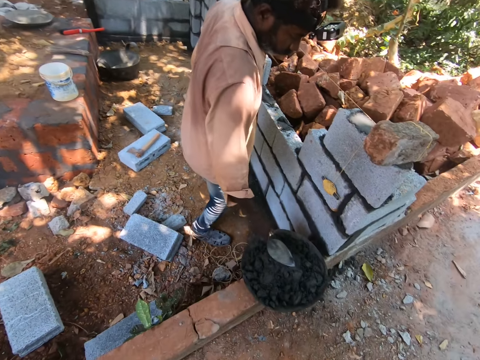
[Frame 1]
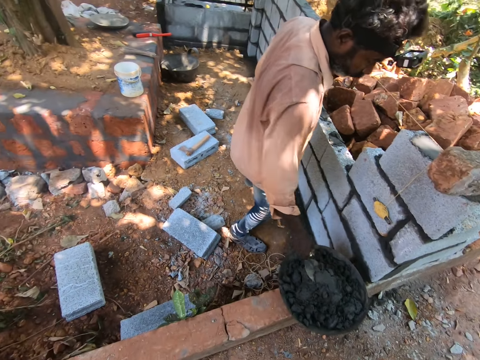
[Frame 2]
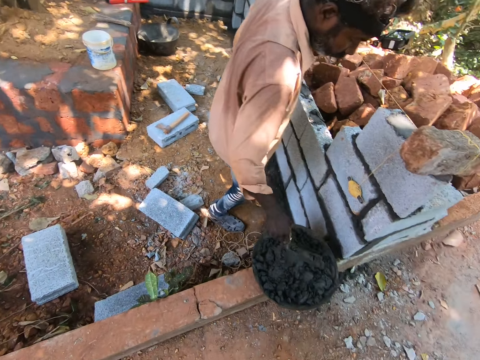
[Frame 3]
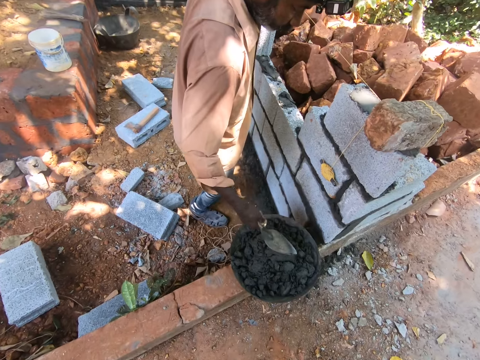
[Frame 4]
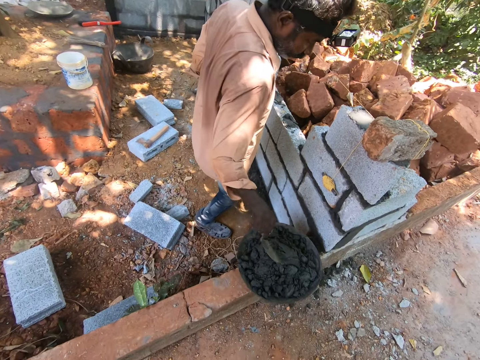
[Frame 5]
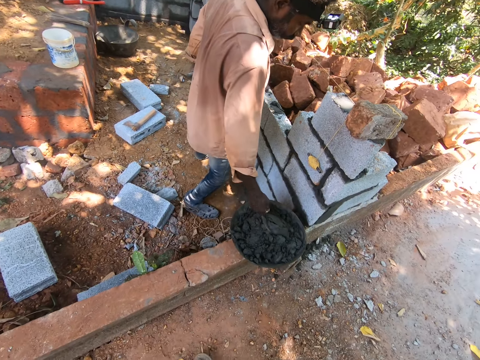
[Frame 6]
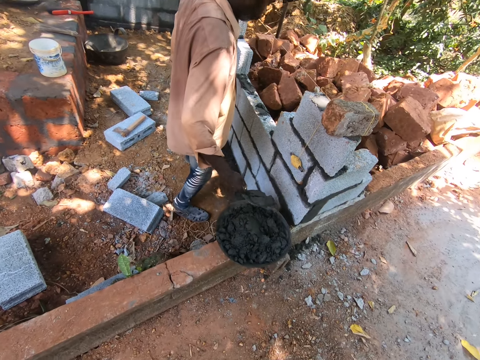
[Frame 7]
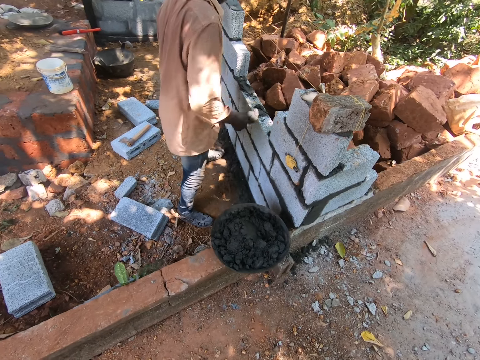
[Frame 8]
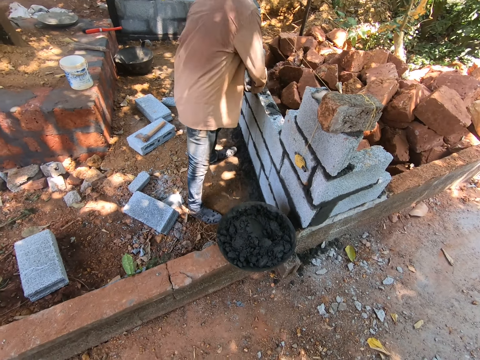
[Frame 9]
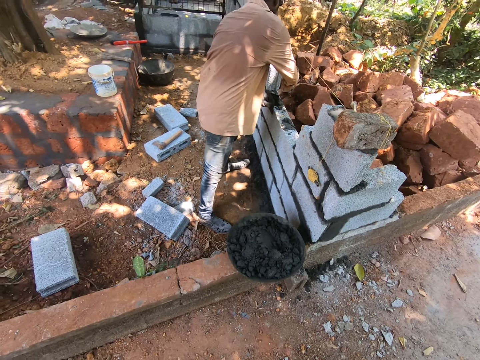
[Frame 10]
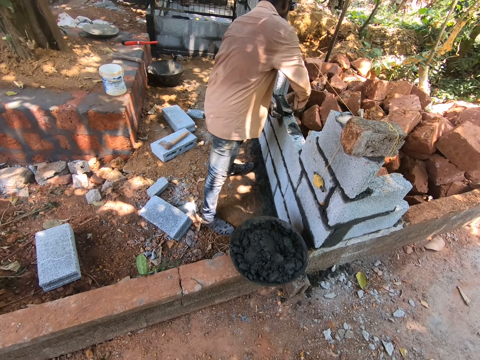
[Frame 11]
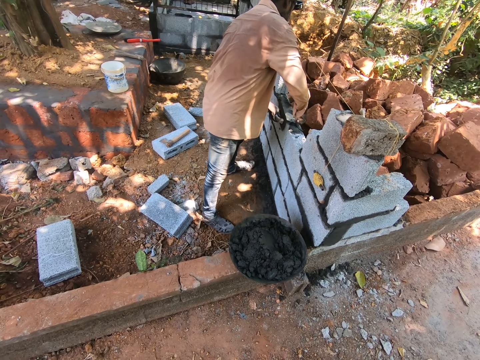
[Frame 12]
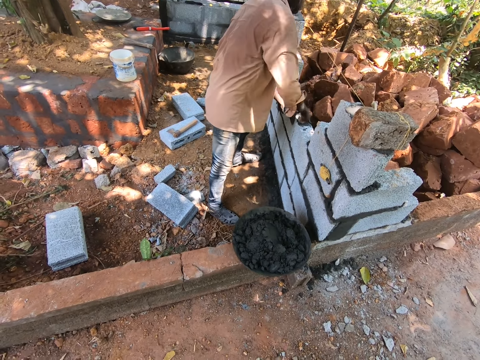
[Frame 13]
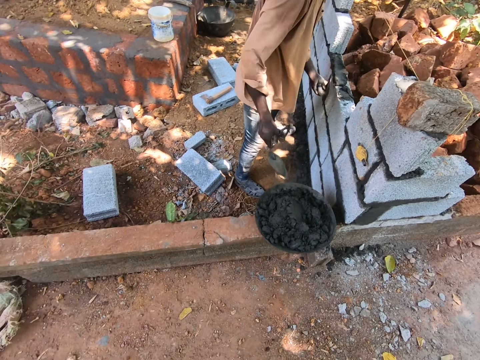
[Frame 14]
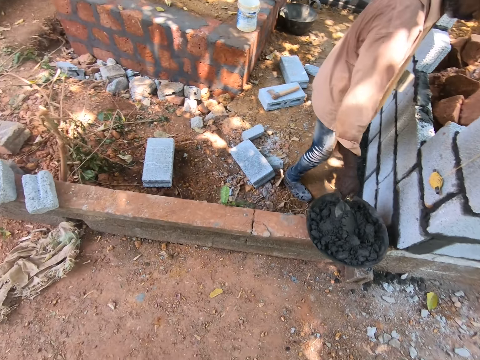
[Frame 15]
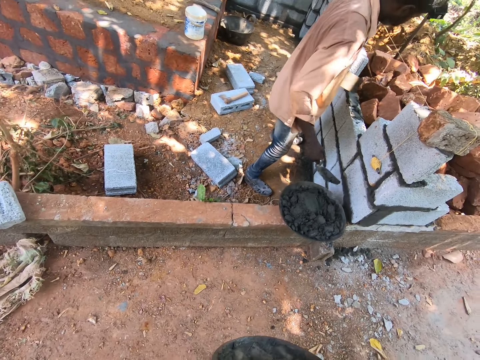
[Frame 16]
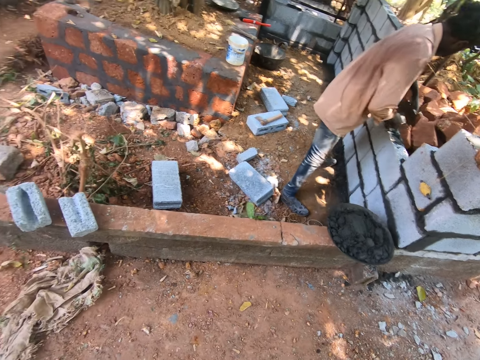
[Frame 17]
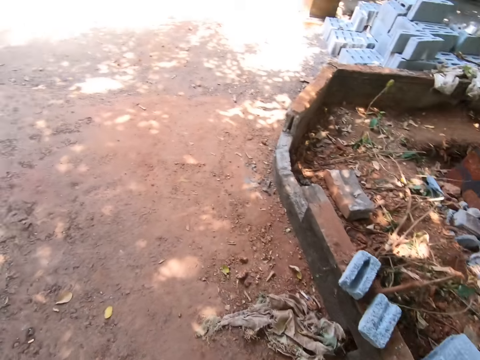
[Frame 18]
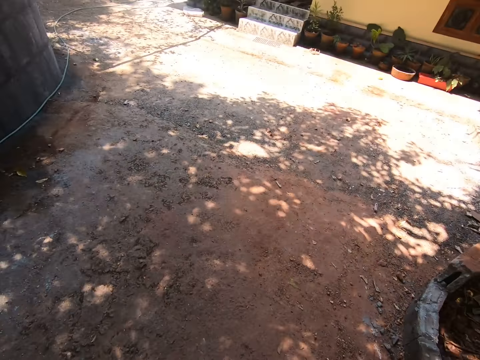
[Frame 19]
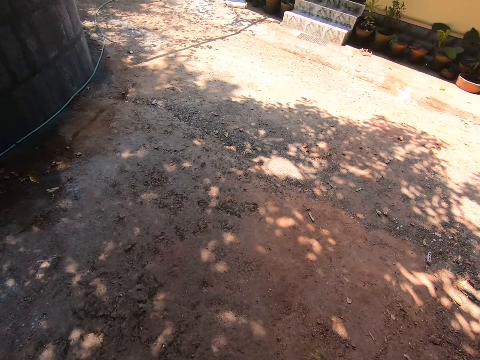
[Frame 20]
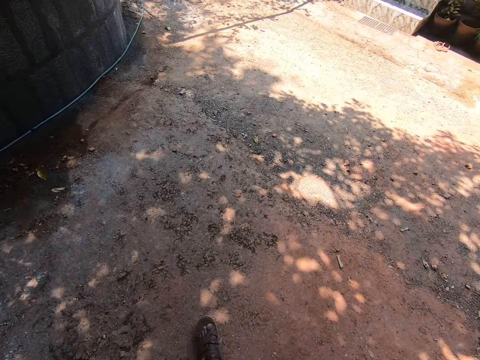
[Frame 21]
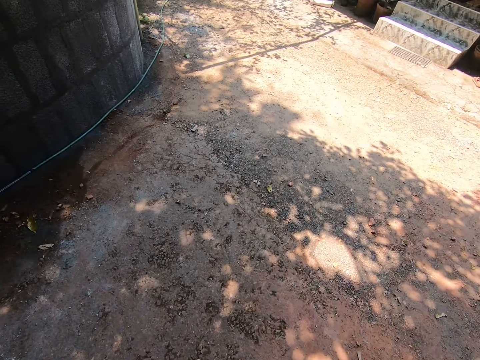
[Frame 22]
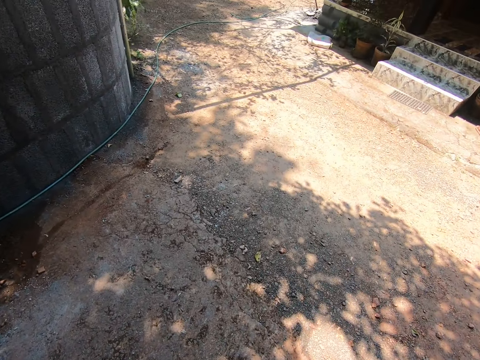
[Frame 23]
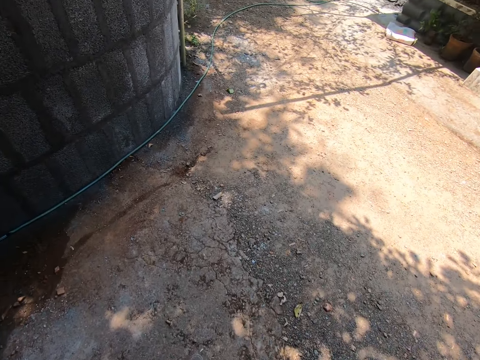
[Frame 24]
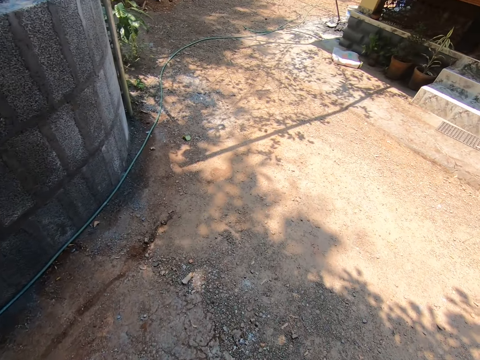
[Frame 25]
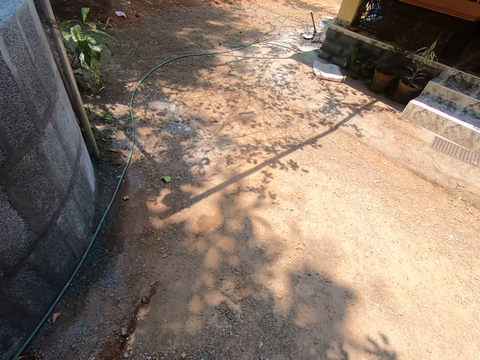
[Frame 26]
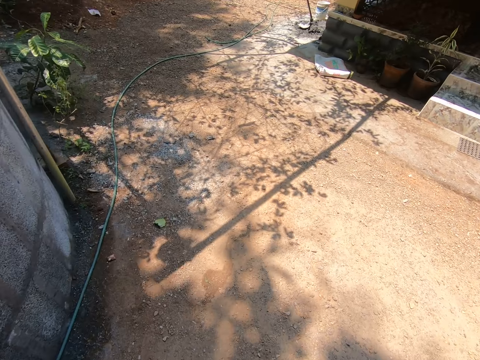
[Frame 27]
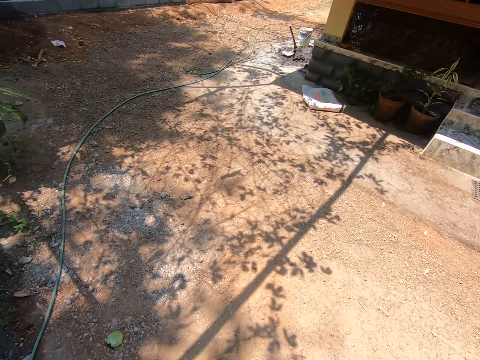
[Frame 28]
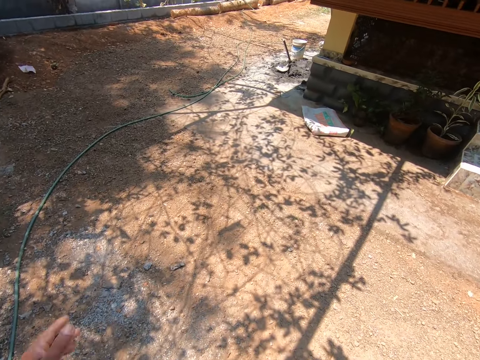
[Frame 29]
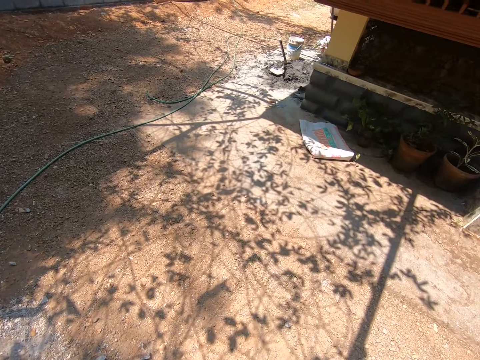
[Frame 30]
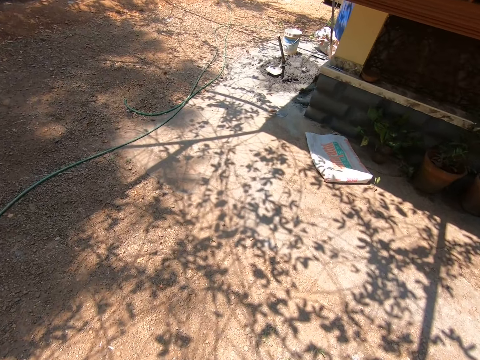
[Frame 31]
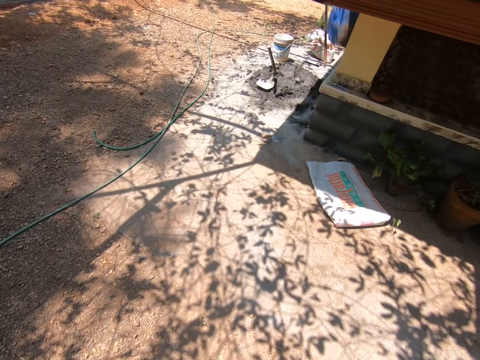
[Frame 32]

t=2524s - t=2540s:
A man mixes the plaster or cement in the pan on the fence with the trowel in his right hand. The man scoops some plaster from the pan on the fence with the trowel in his right hand. The man fills a part of the wall with plaster from the trowel in his right hand. The man smears the cement. The man scoops some plaster from the pan on the fence with the trowel in his right hand. The man fills a part of the wall with plaster from the trowel in his right hand. The camera wearer walks.

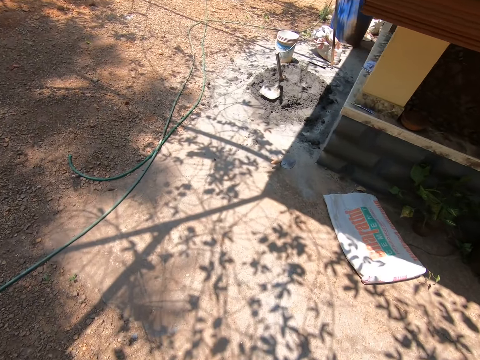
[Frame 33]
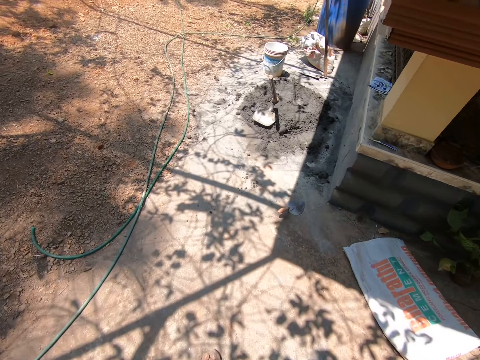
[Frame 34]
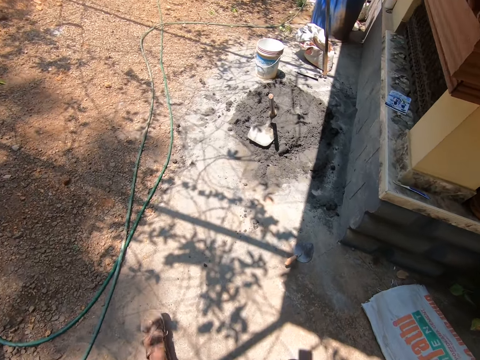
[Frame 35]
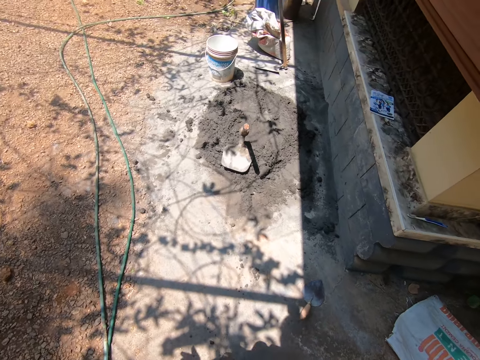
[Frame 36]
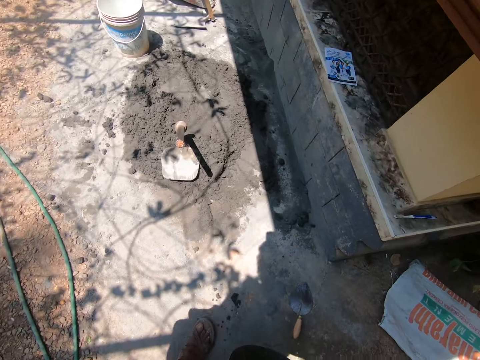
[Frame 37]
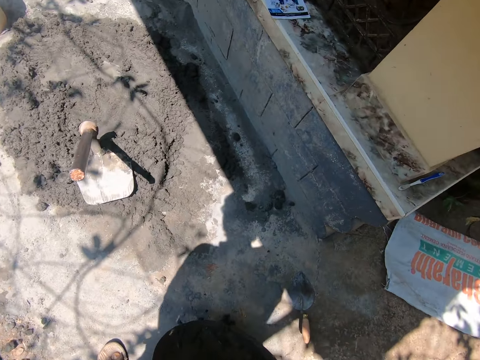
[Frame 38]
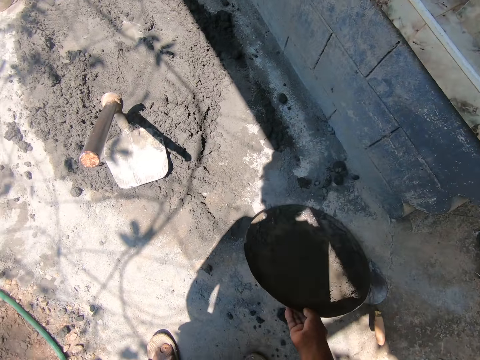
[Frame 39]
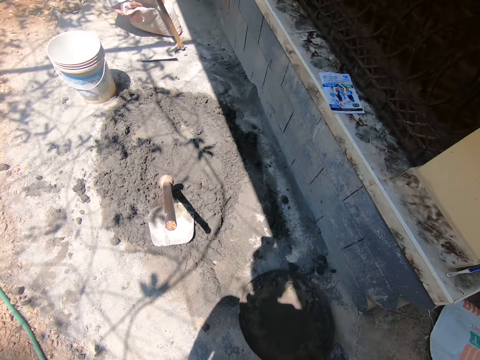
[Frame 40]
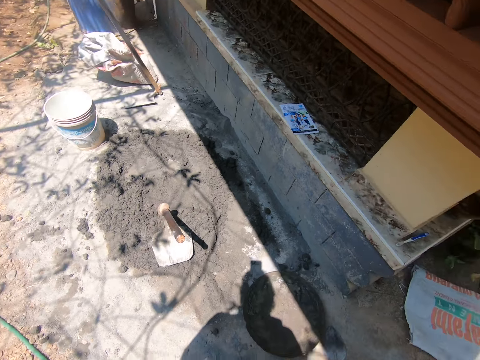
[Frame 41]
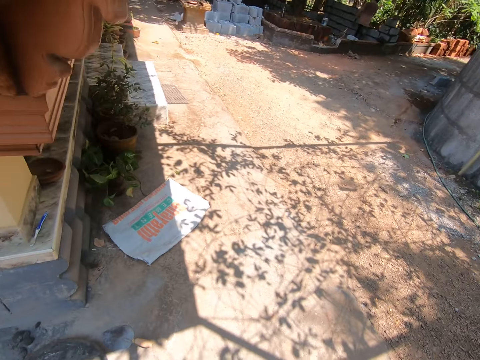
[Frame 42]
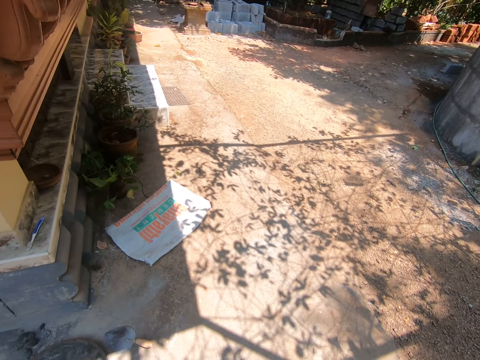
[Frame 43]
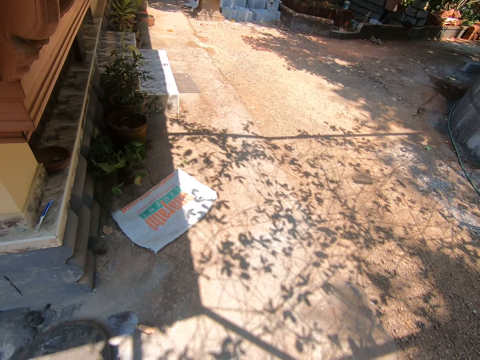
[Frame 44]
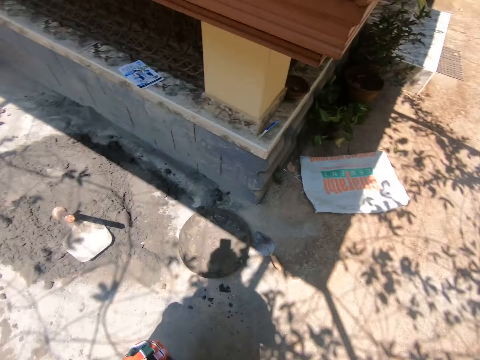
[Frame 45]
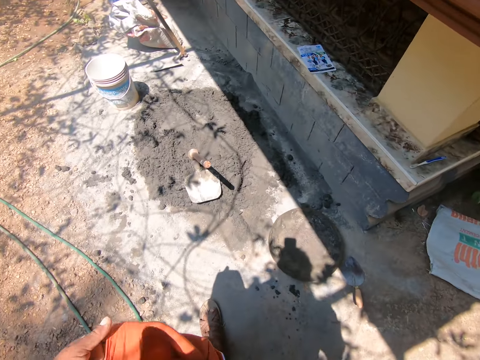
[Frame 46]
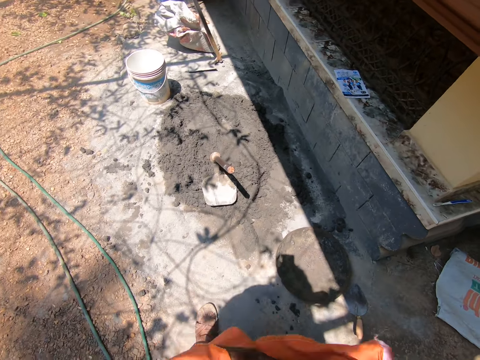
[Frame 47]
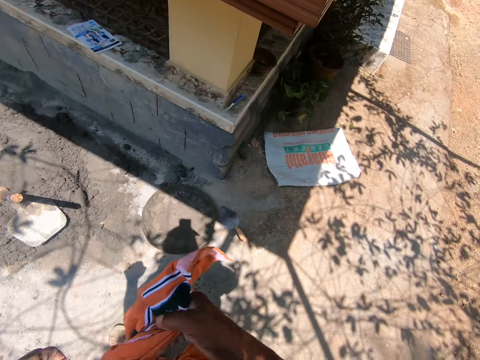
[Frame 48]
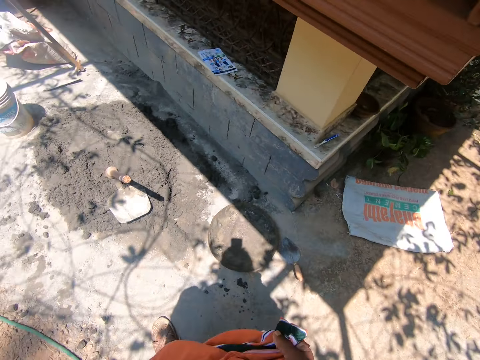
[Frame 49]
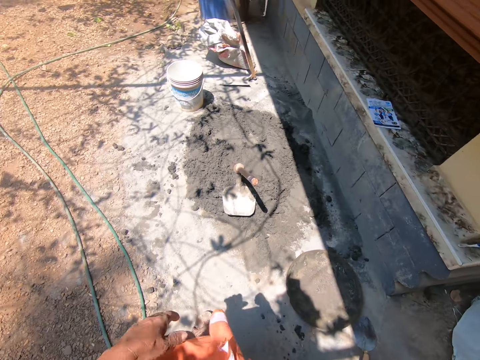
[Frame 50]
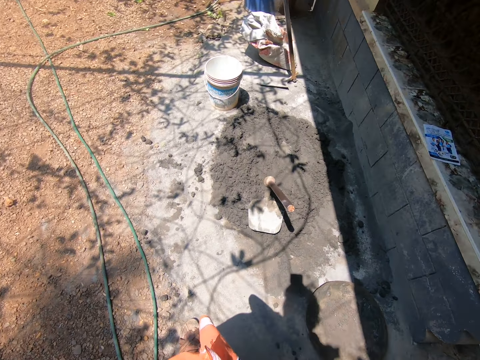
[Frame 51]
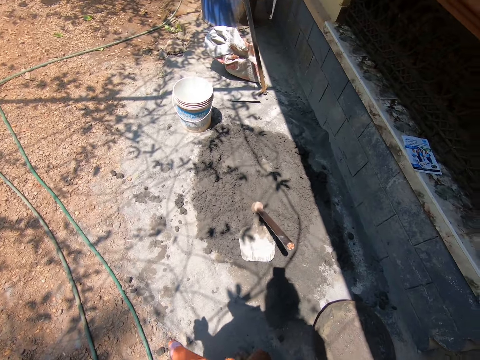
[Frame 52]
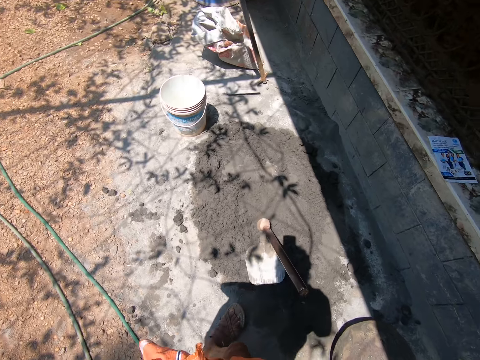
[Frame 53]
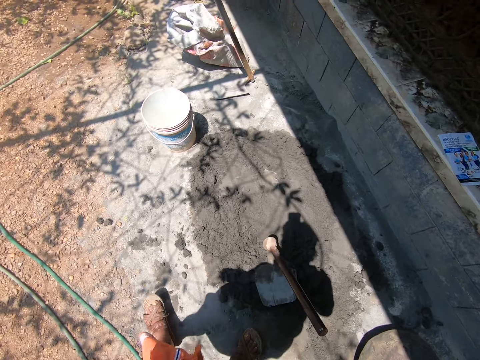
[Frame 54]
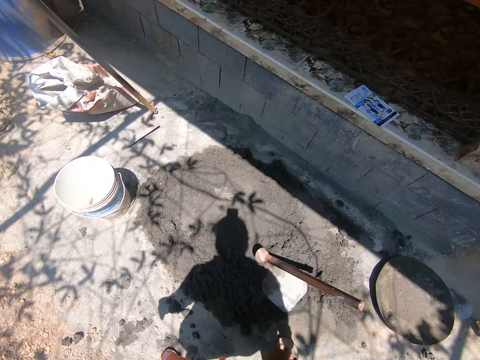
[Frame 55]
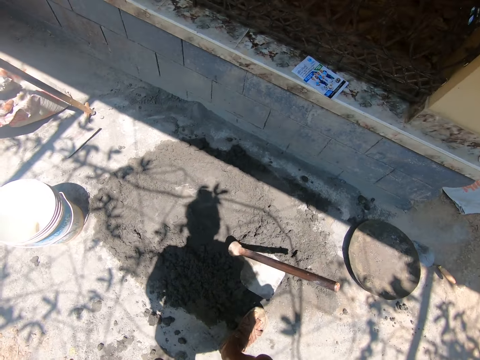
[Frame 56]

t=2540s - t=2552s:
The camera wearer drops the pan on the ground with his right hand. He ties his wrapper with his hands. He pulls the garment.
